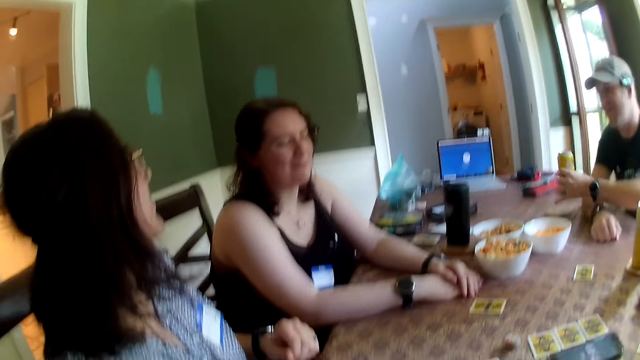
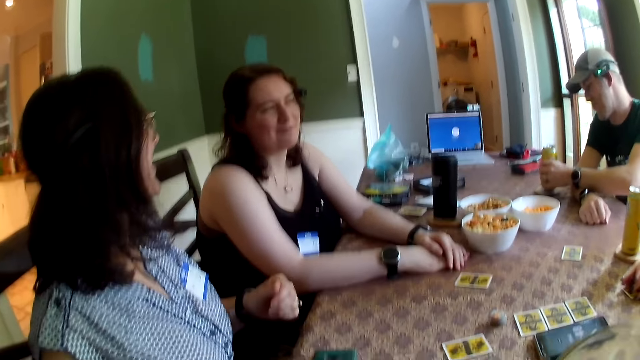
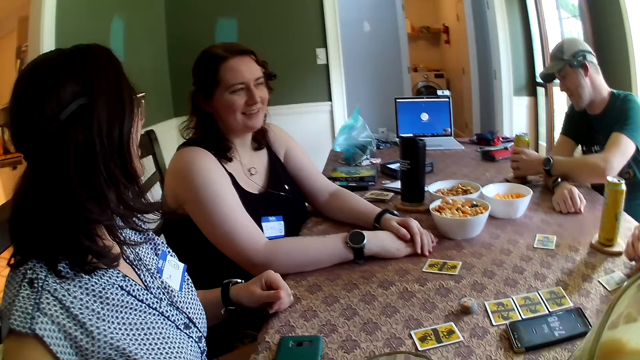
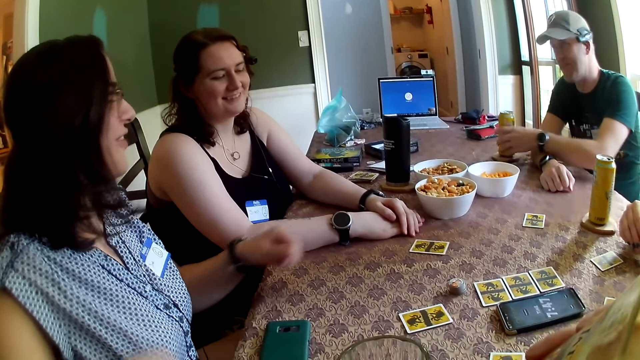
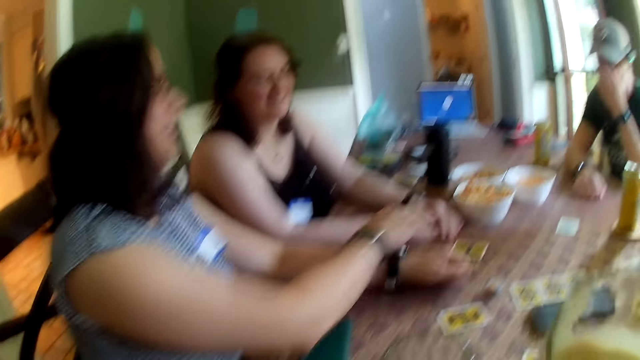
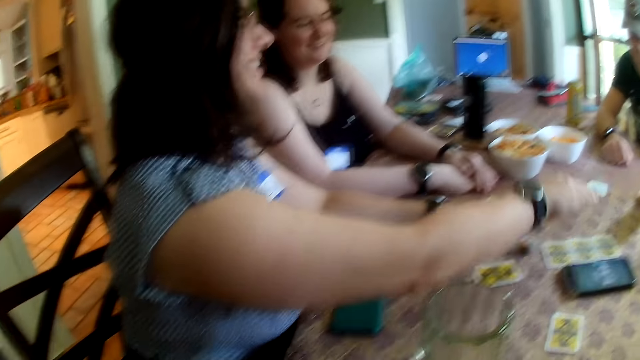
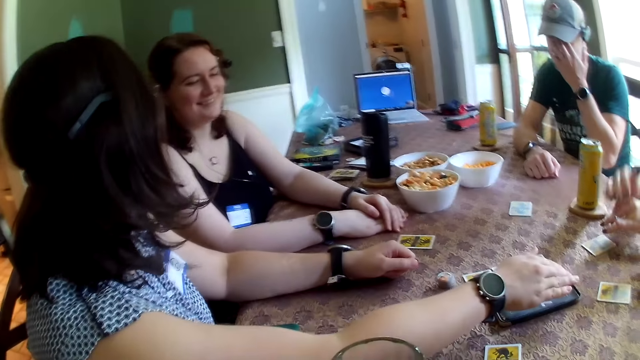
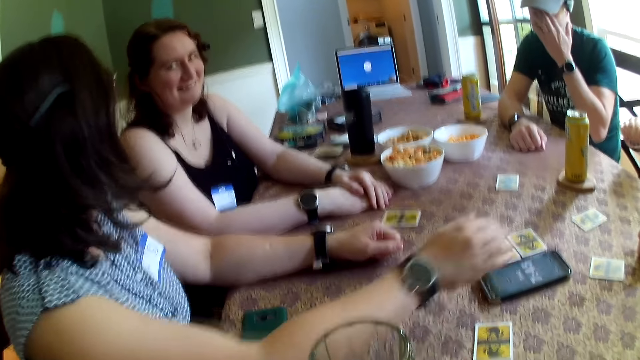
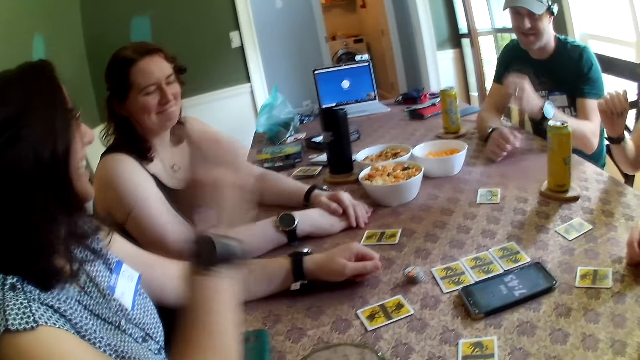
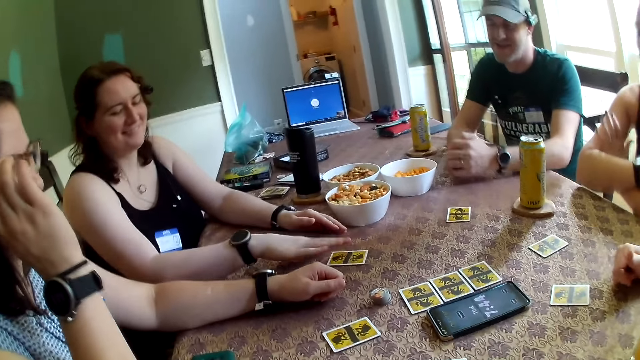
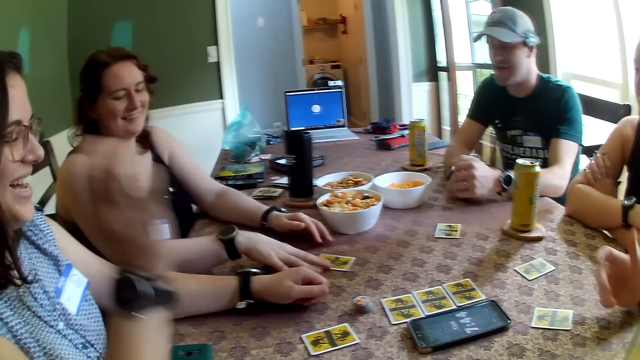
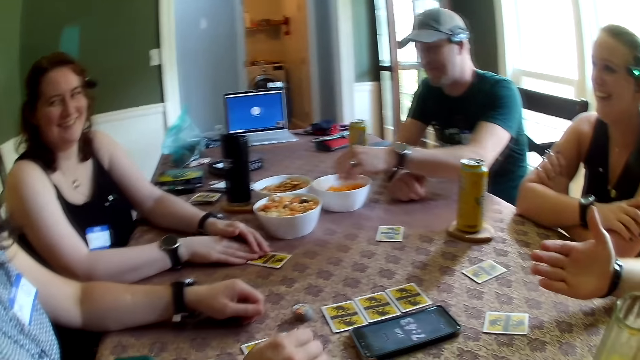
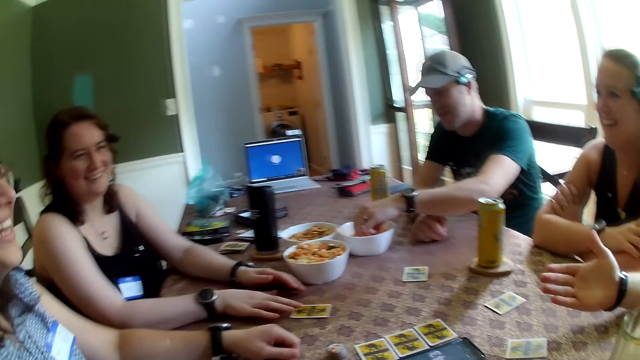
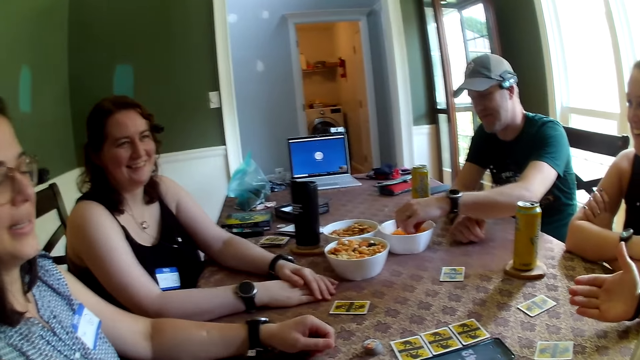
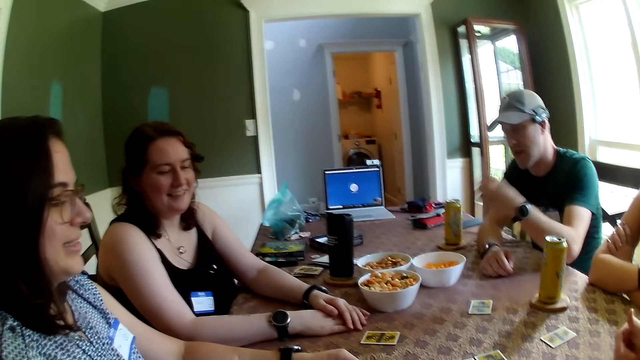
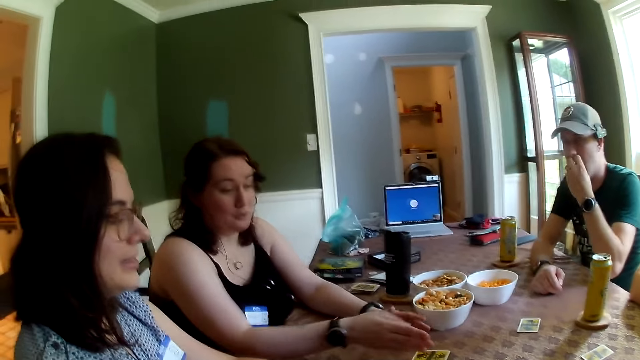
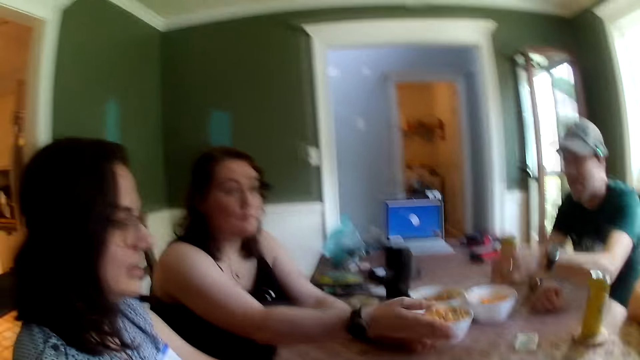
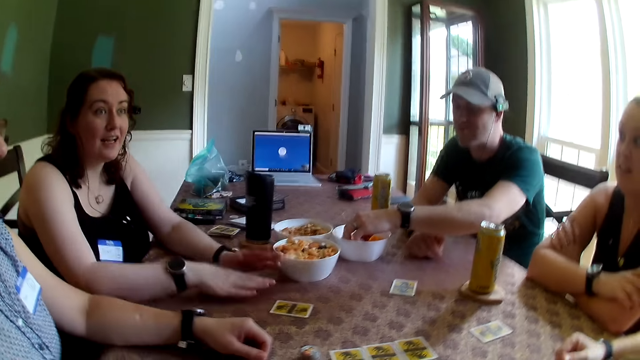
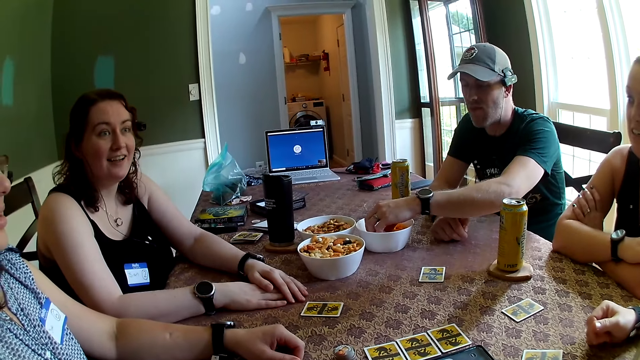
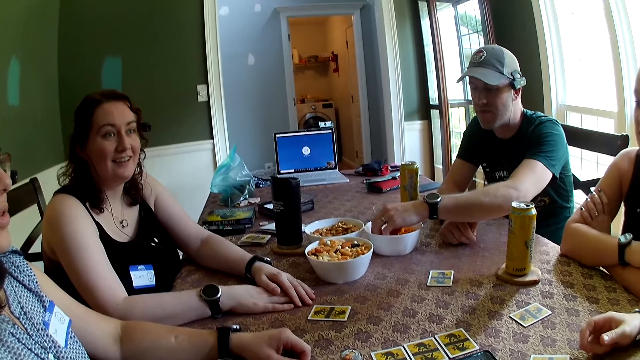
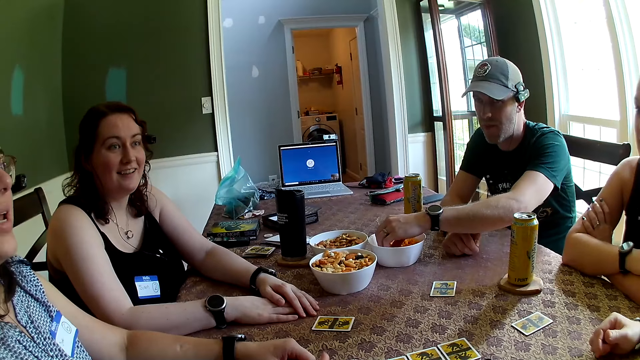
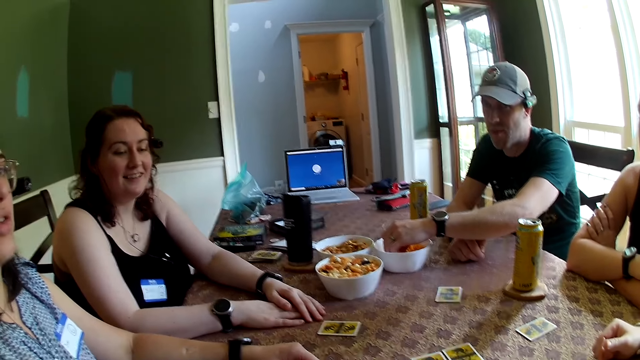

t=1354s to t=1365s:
The man drops the juice can on the coaster on the table with his left hand. The woman hovers her right hand over the cards on the table. The man takes a snack in a bowl of snacks with his left hand. He eats the snack in his left hand. He takes a snack in the bowl of snacks on the table with his left hand.

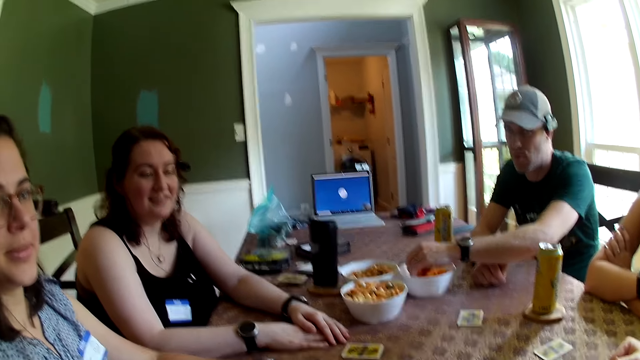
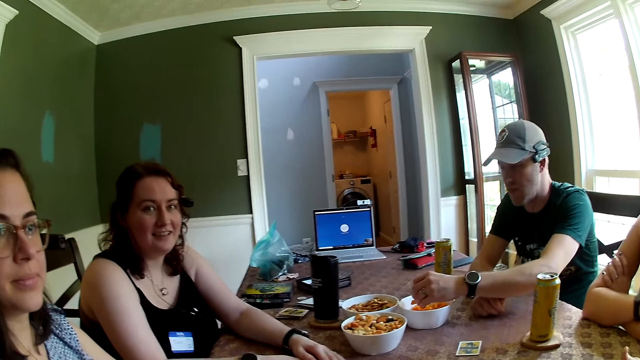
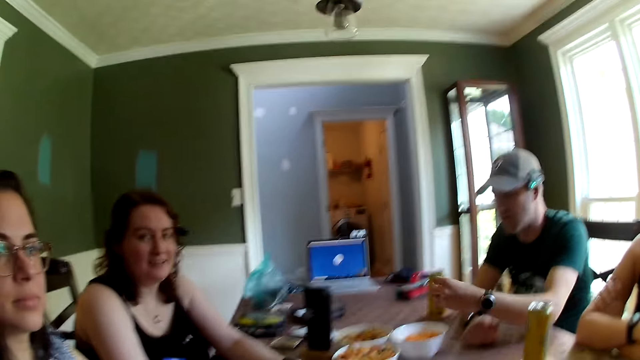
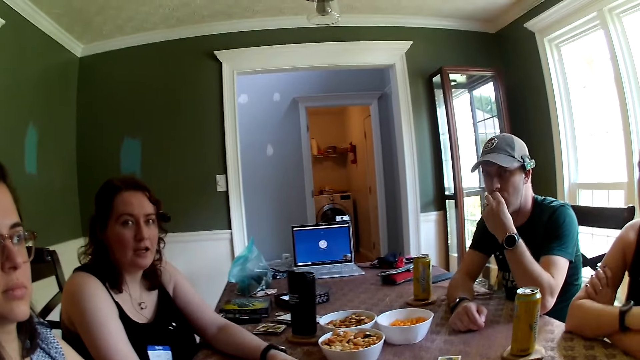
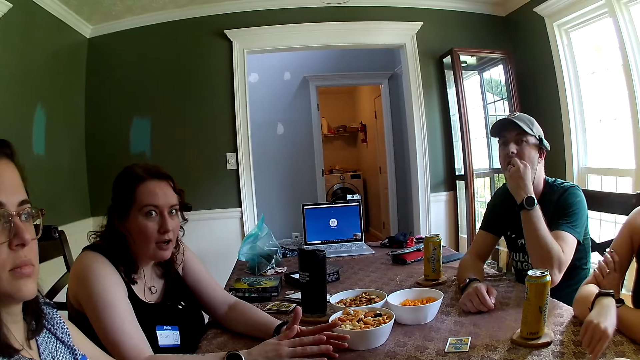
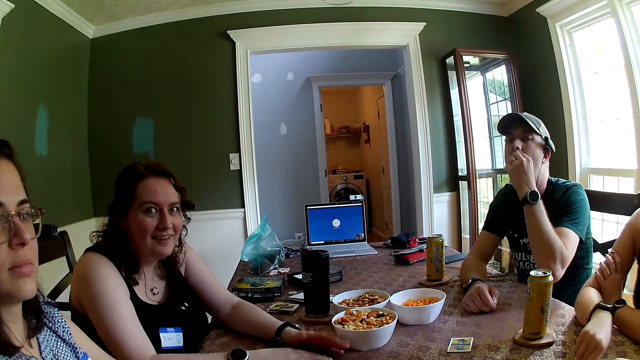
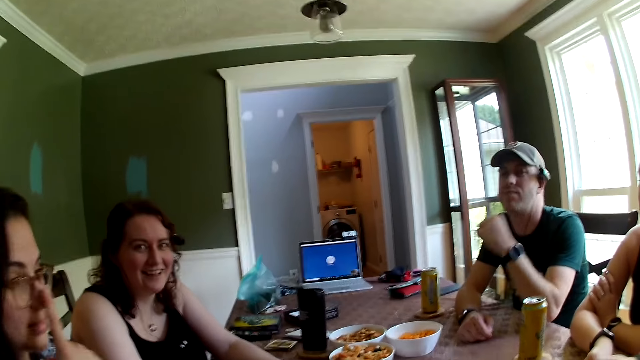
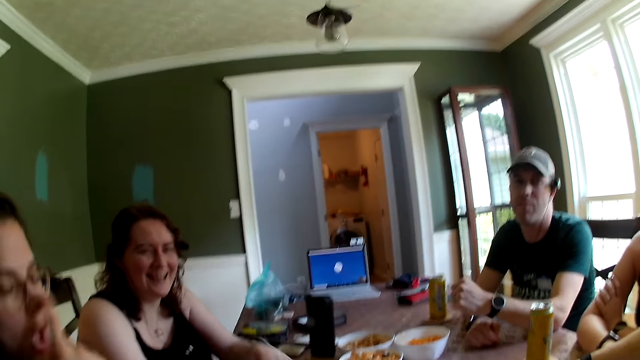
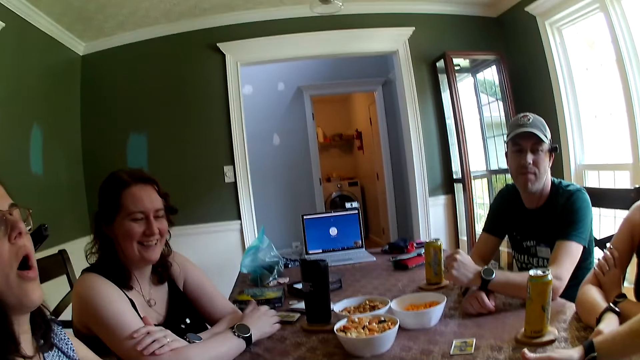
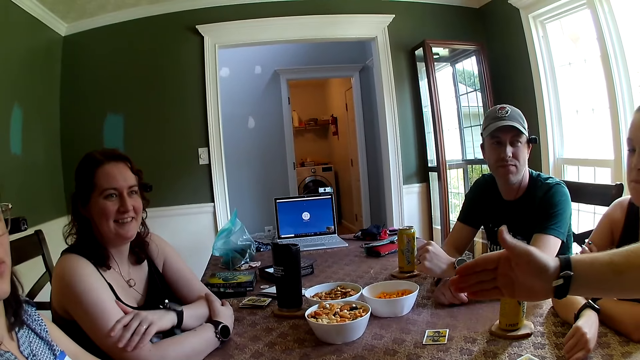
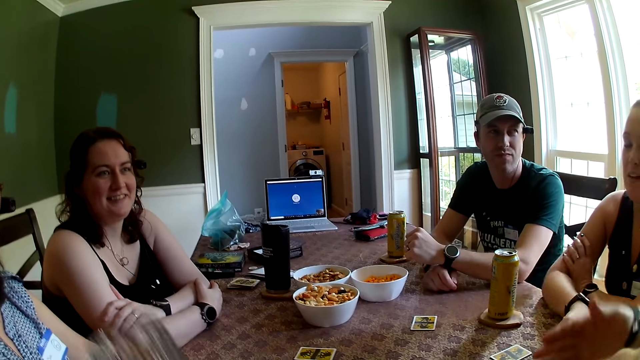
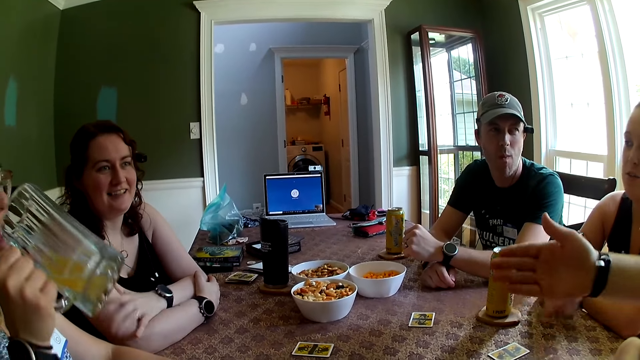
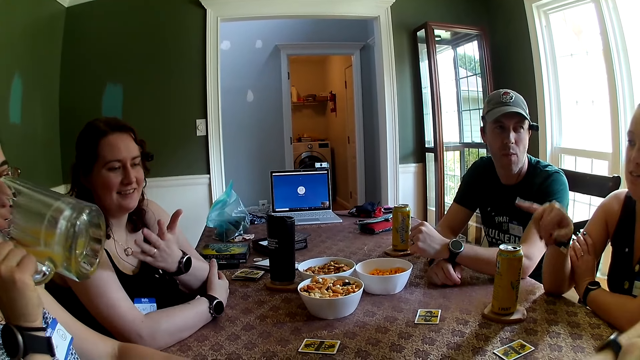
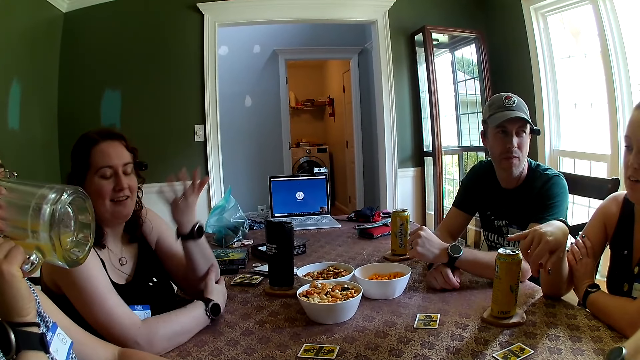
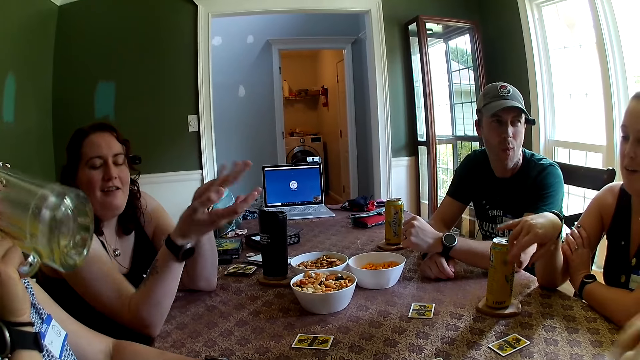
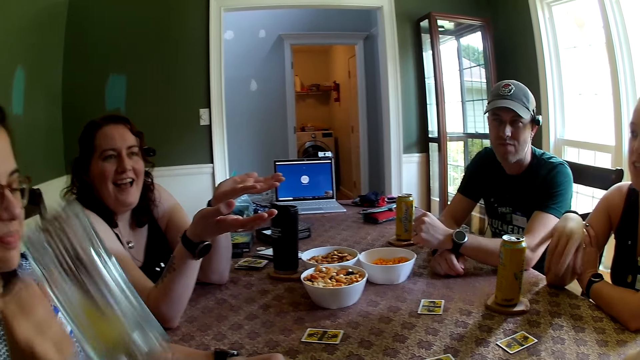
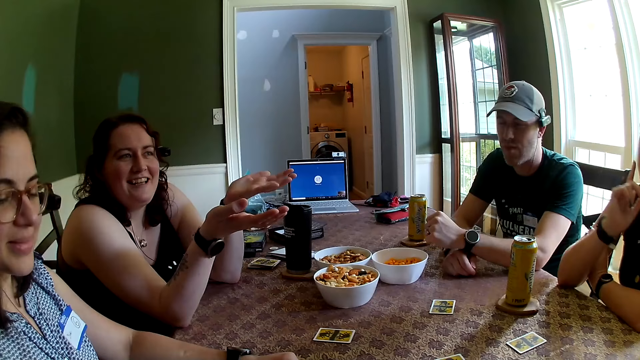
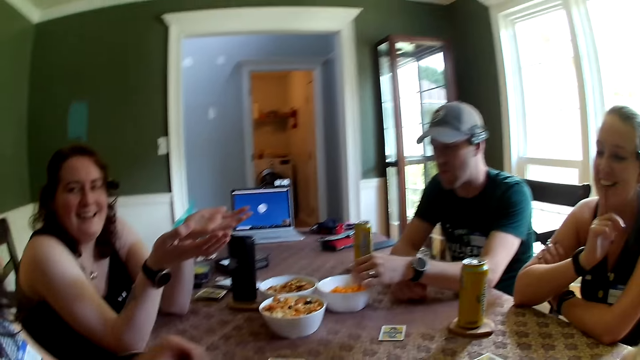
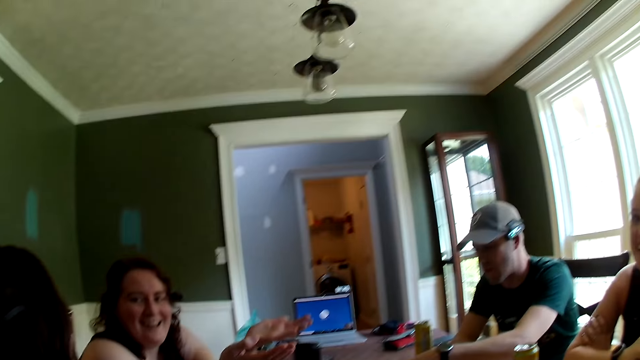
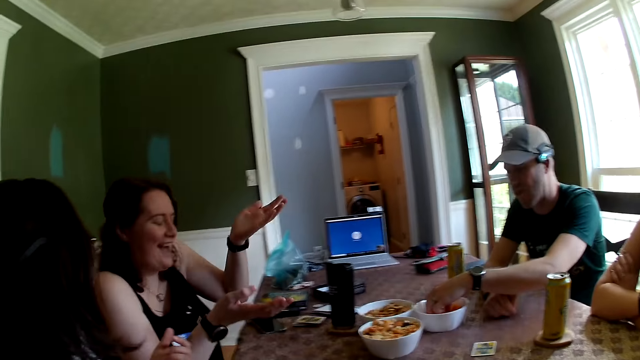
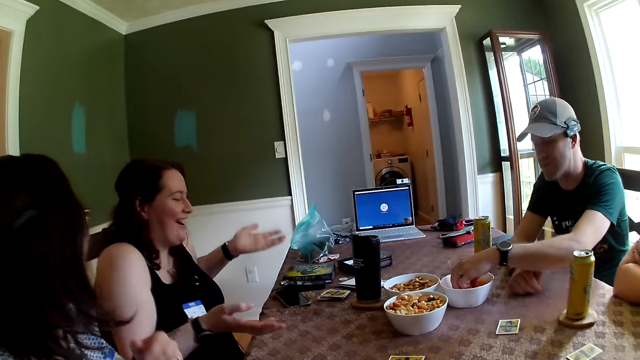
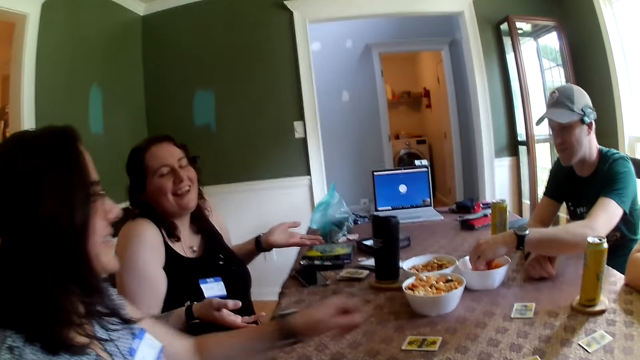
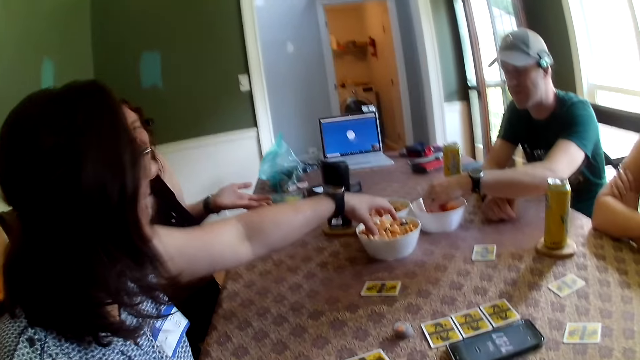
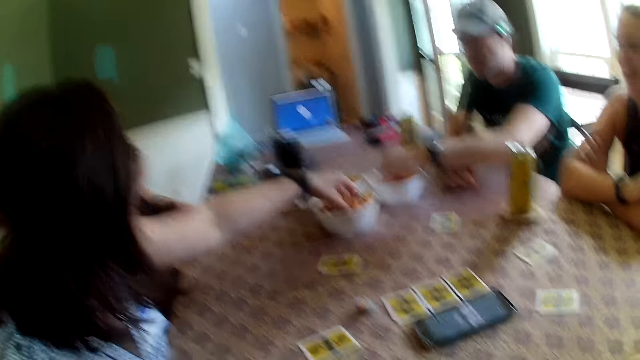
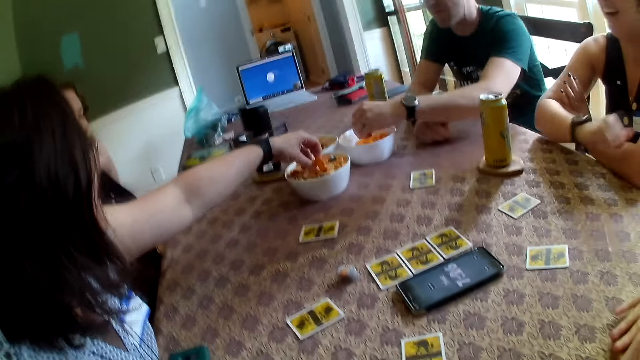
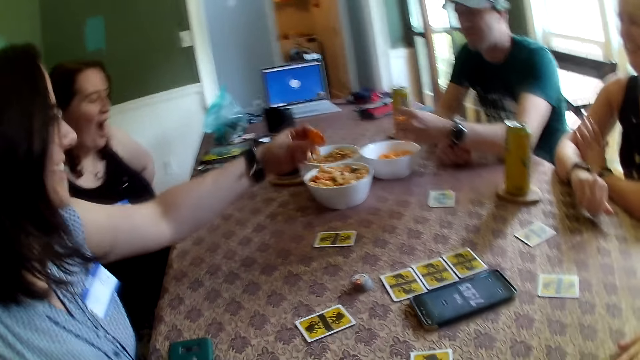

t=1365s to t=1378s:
The man eats the cheese puff in his left hand. The camera wearer is talking to four people. The woman adjusts the glasses on her face with her right hand. She holds a cup of juice in her right hand and drinks from the cup of juice in her right hand. The man picks up a cheese puff with his left hand from the bowl of cheese puffs. The woman picks up a couple of candies with her left hand from a bowl of candy.
